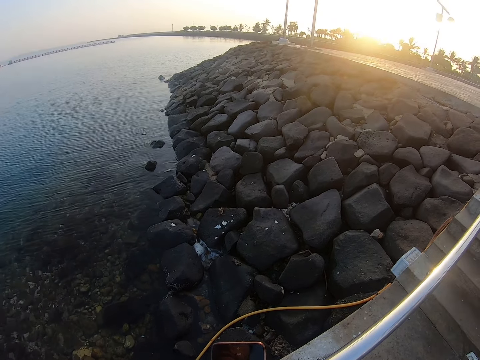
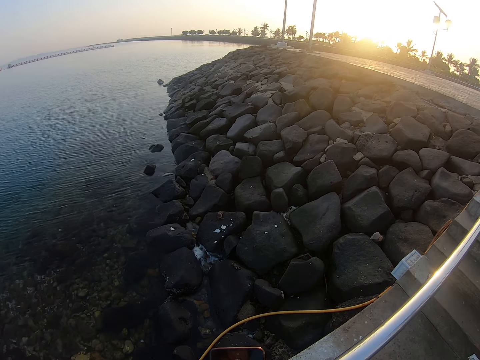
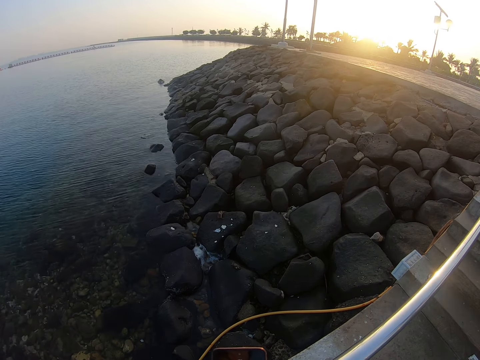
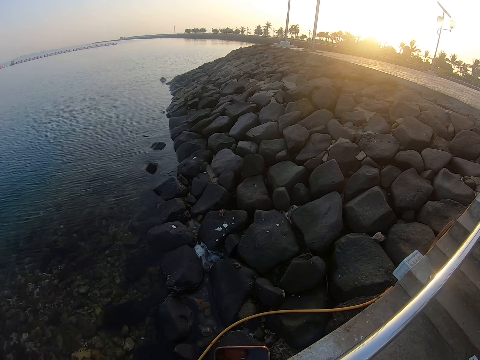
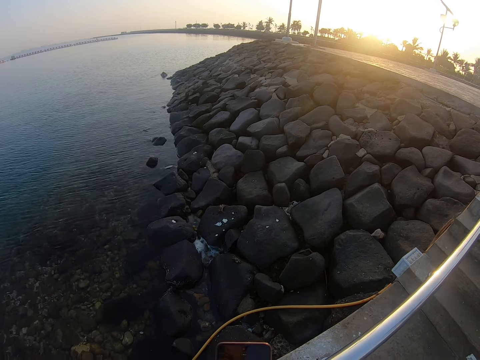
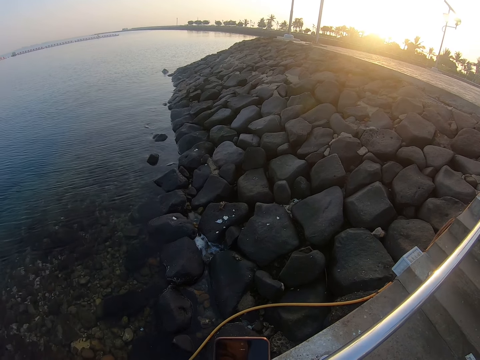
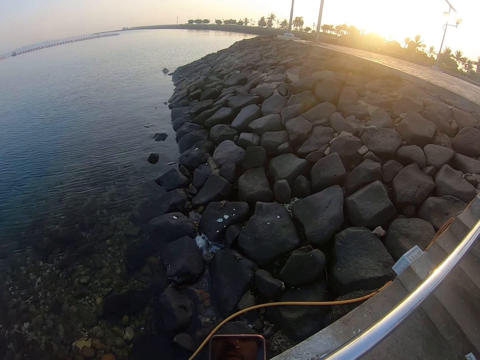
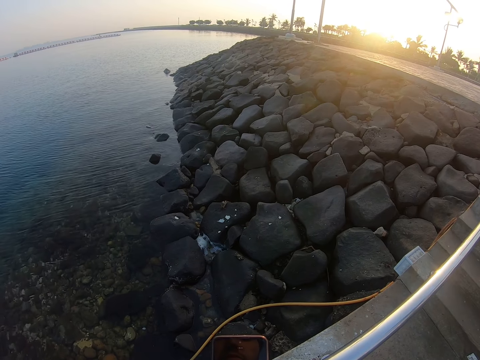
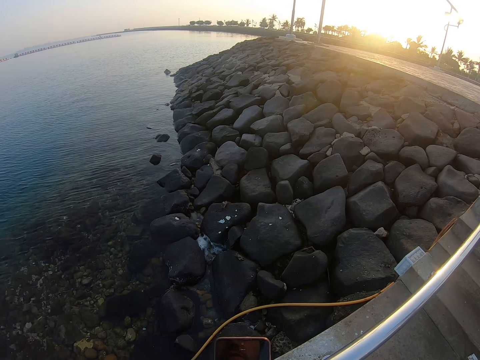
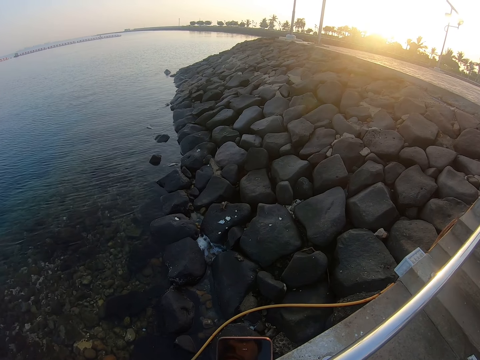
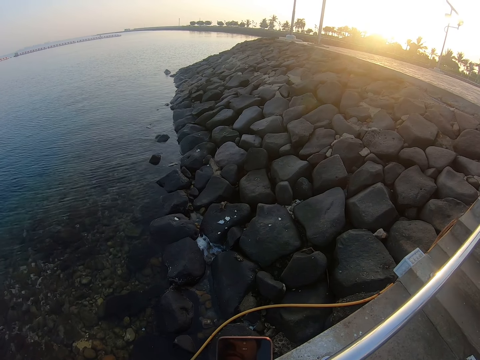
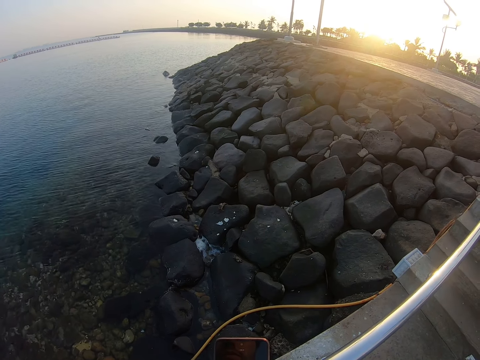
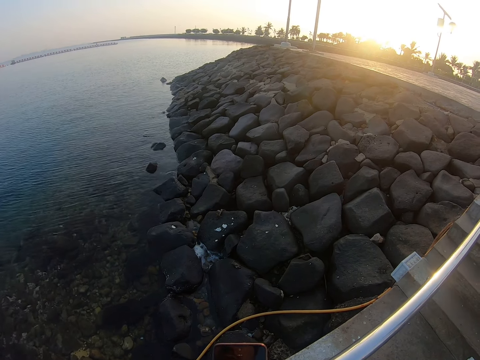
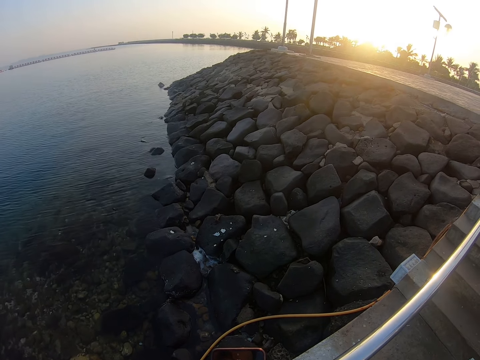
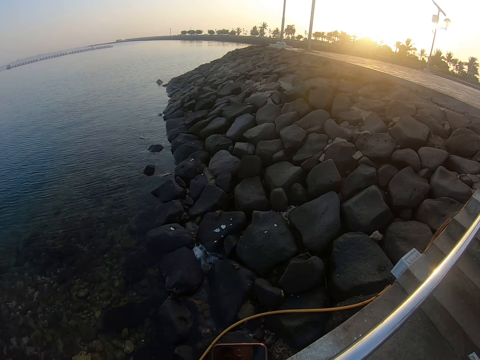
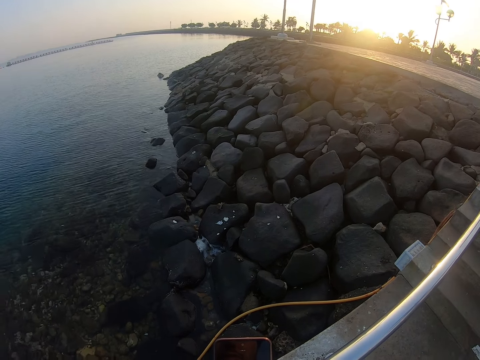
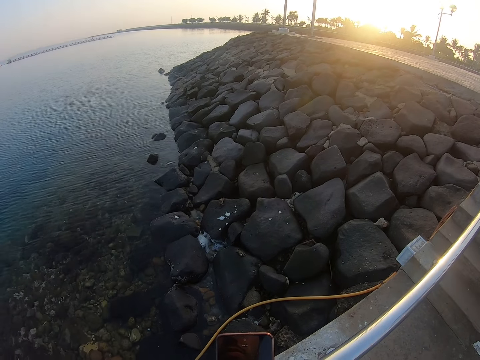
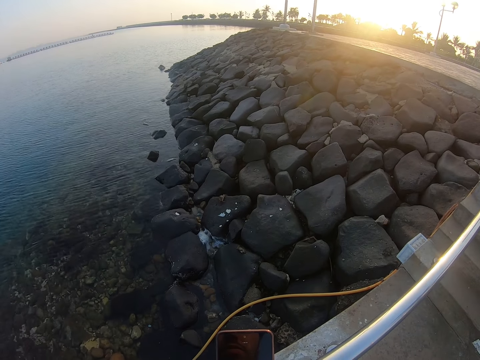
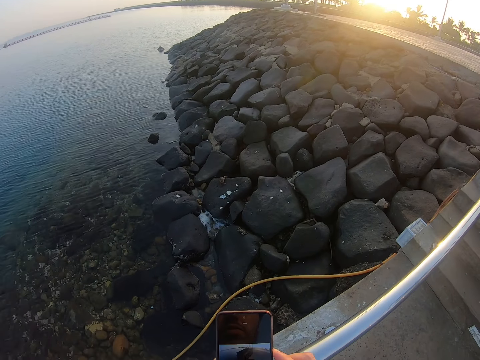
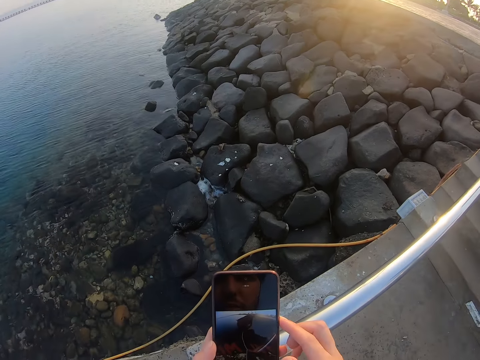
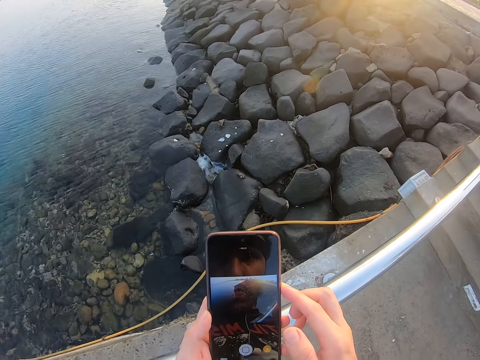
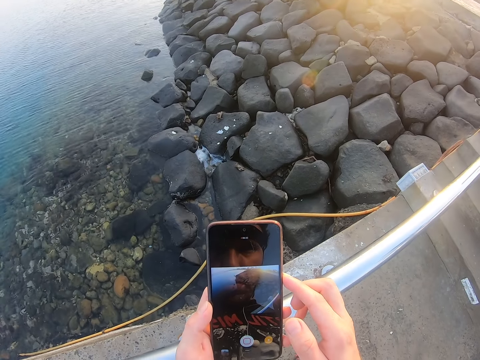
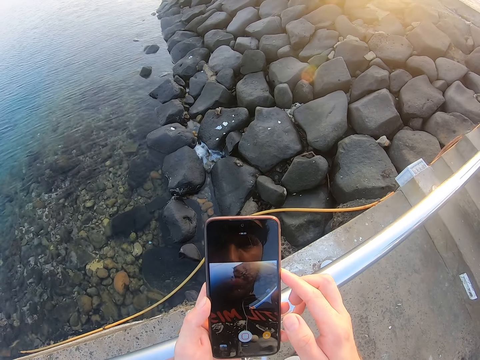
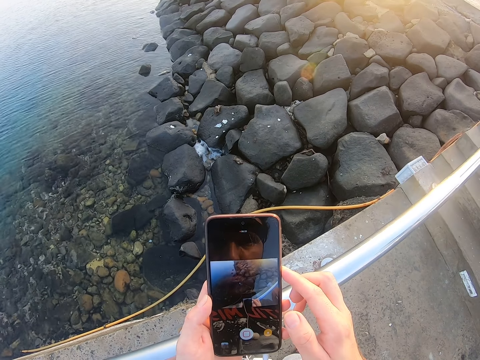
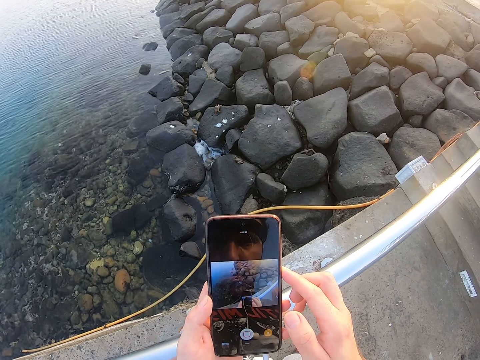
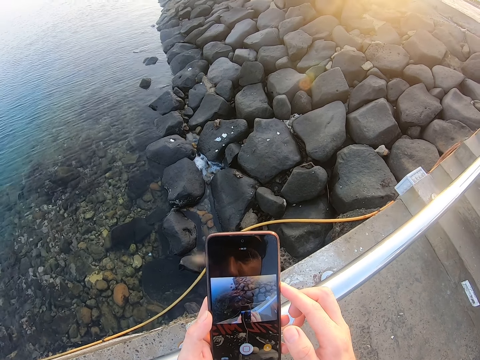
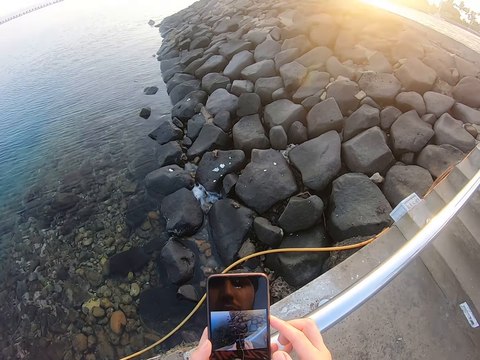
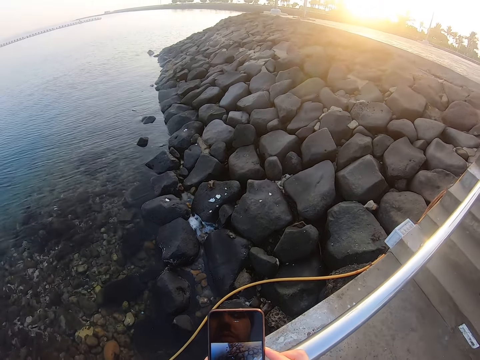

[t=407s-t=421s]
The camera wearer looks at the water. They look at the phone.

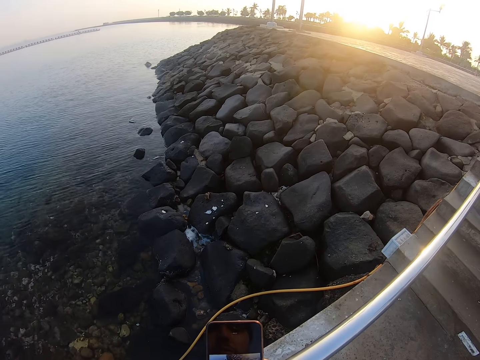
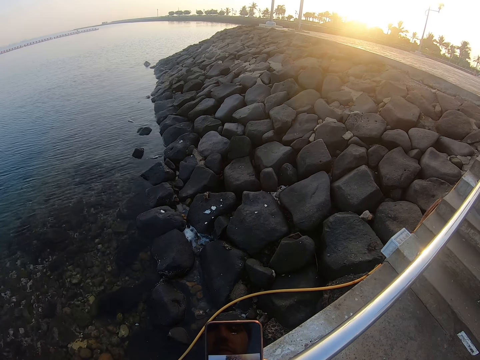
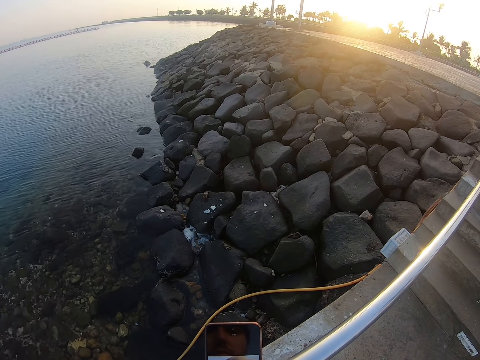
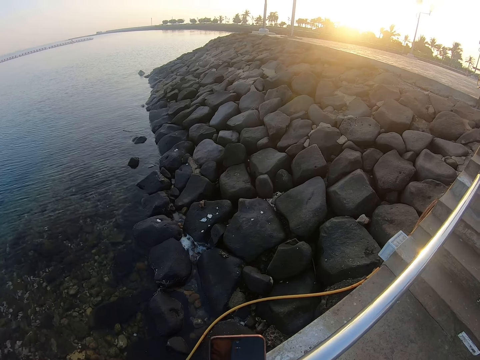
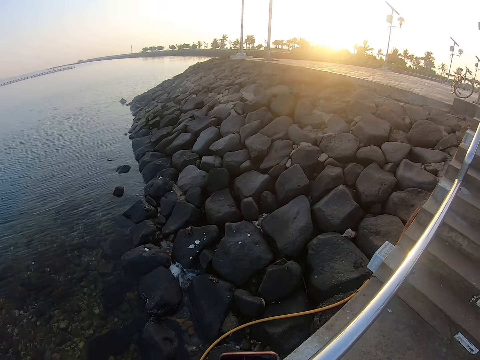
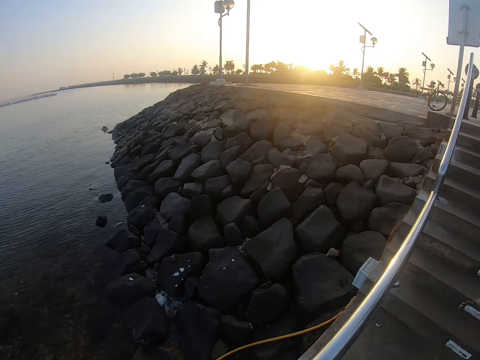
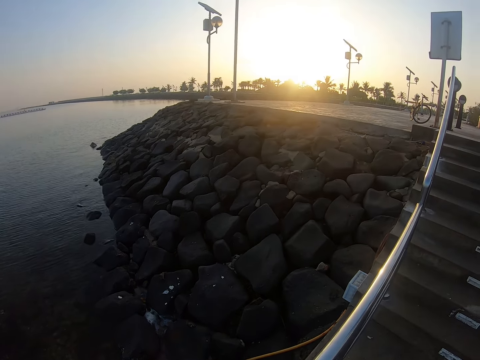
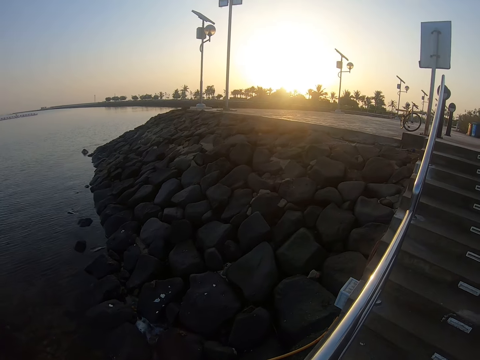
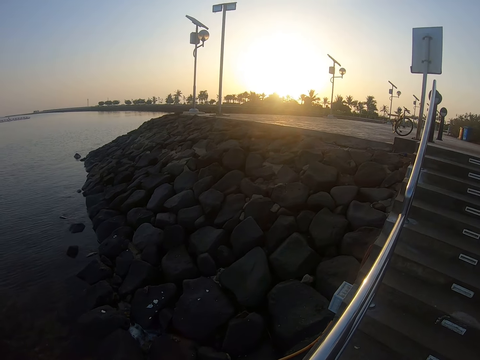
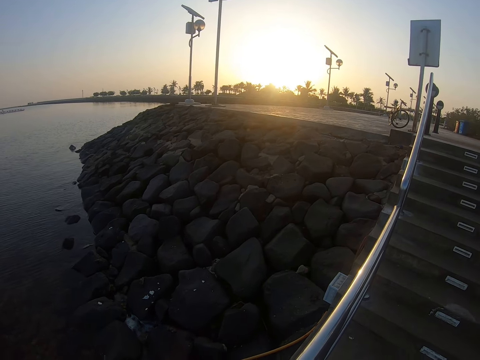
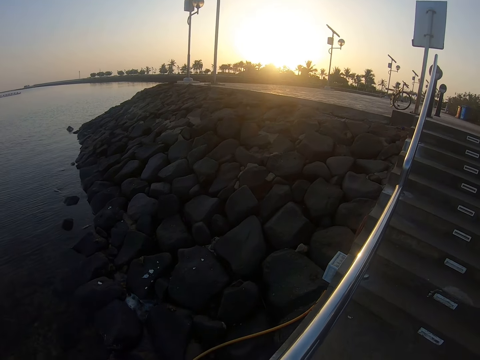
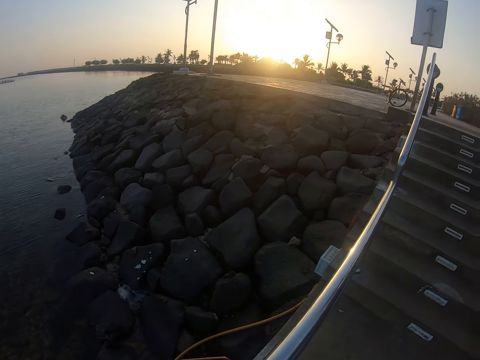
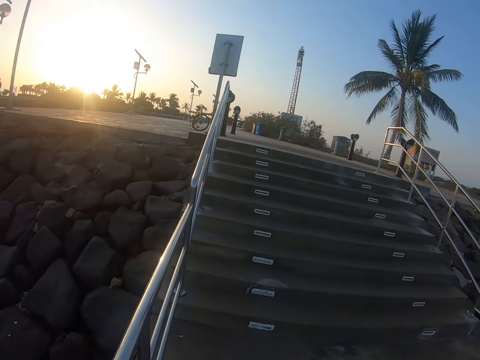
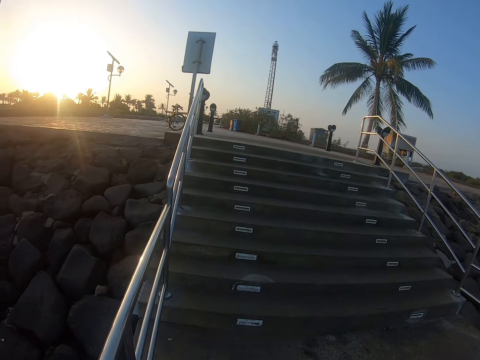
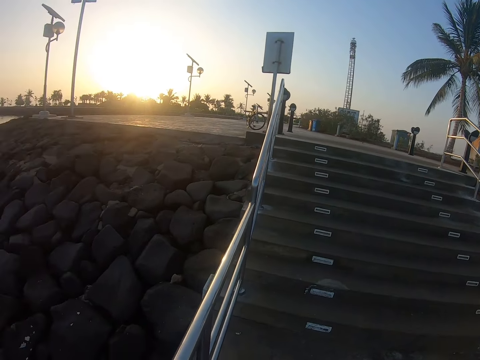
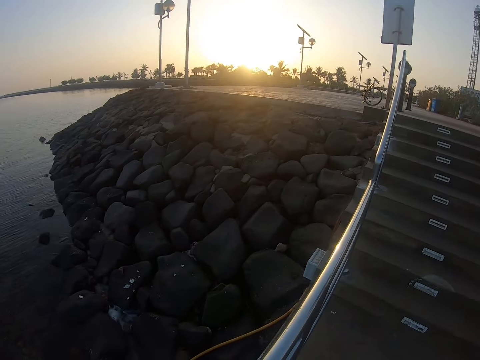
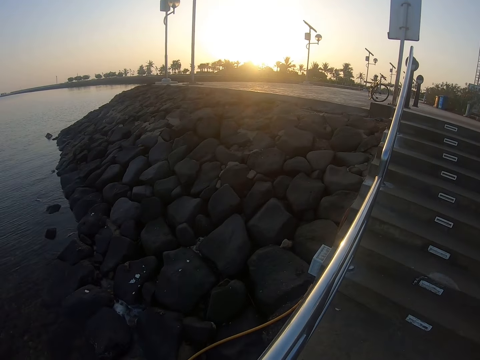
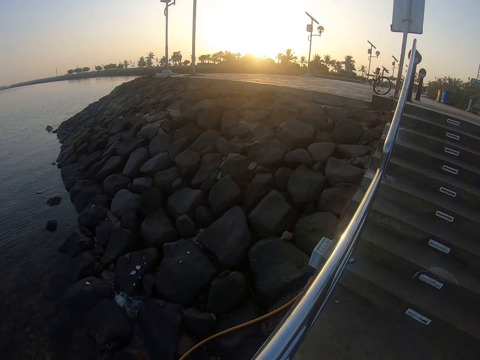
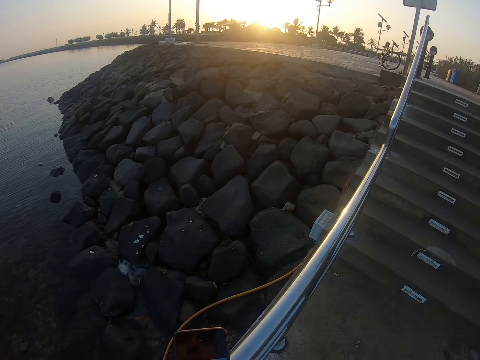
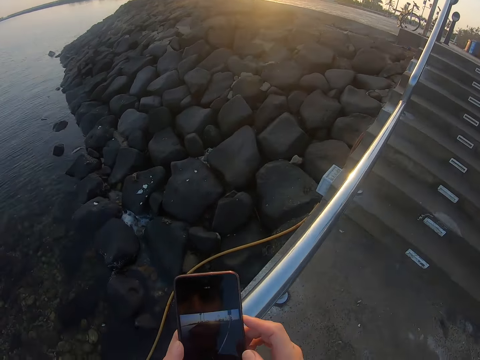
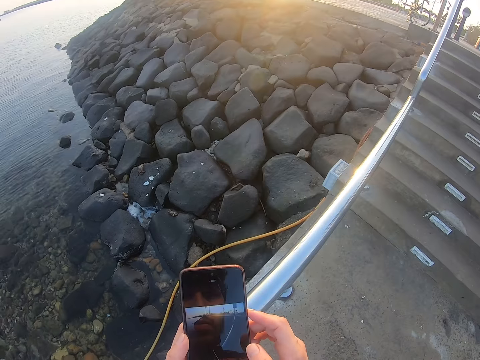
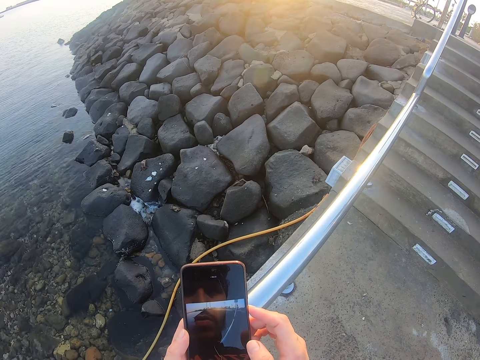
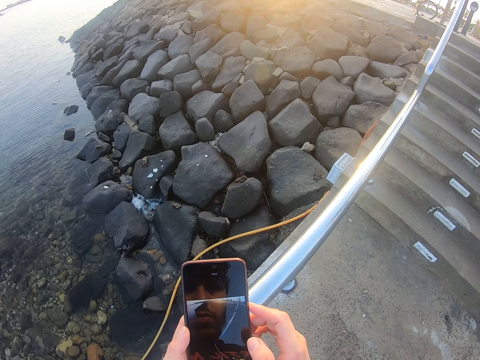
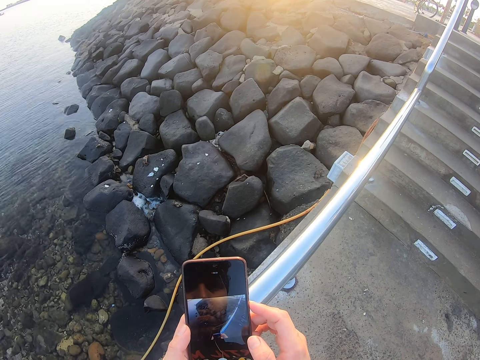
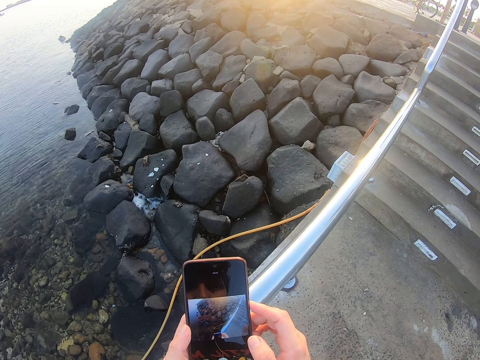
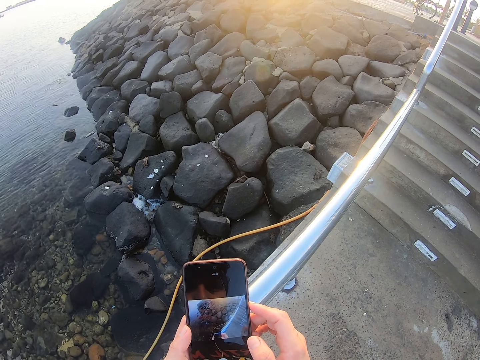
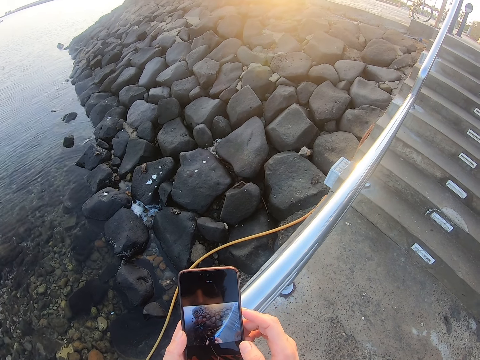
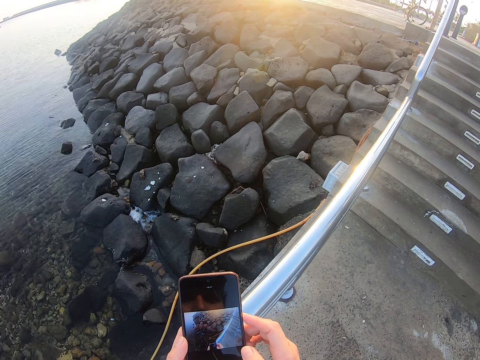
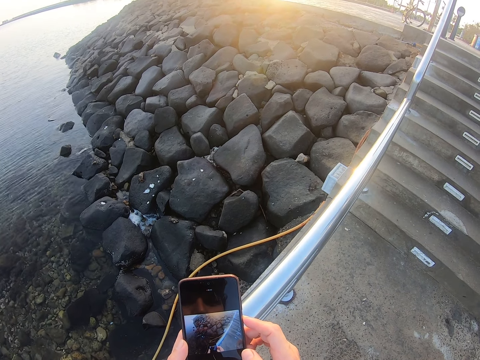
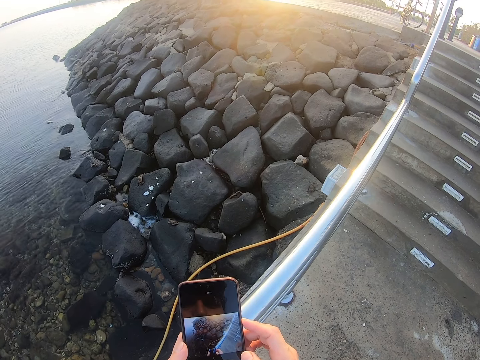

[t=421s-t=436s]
The camera wearer looks around. They look at a phone.
